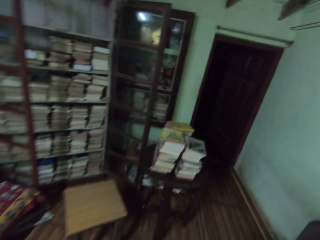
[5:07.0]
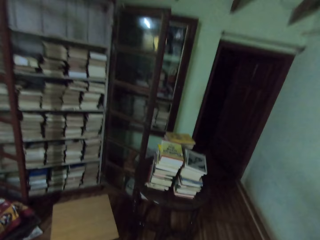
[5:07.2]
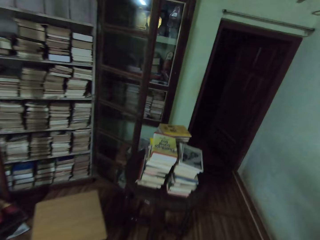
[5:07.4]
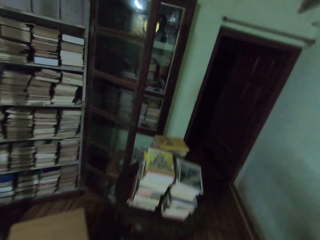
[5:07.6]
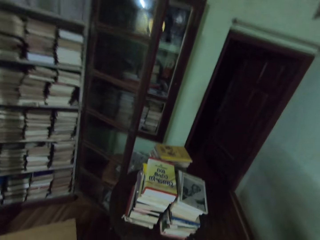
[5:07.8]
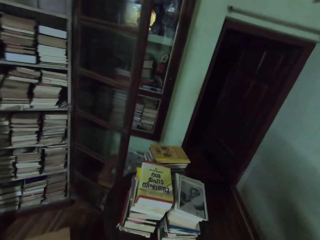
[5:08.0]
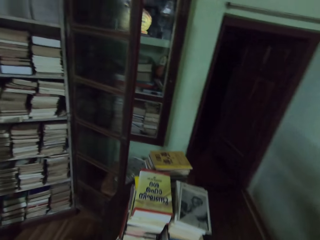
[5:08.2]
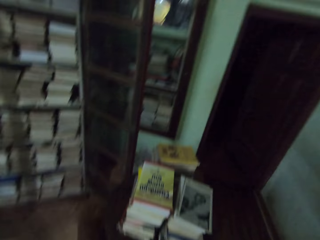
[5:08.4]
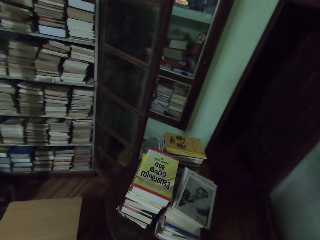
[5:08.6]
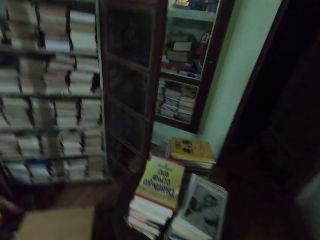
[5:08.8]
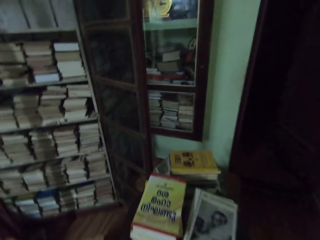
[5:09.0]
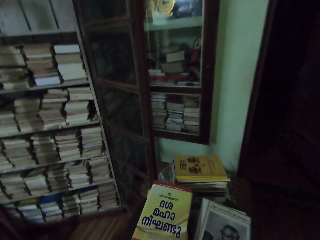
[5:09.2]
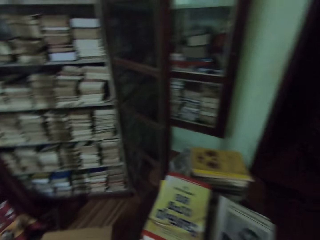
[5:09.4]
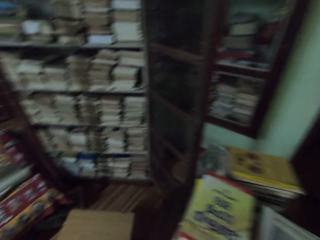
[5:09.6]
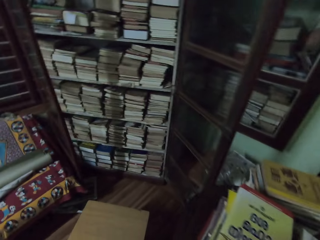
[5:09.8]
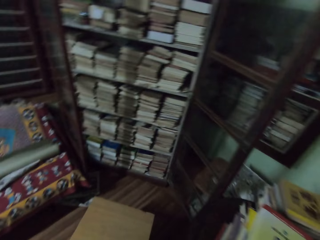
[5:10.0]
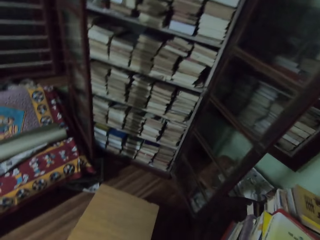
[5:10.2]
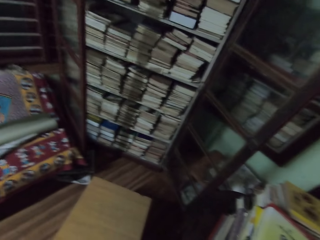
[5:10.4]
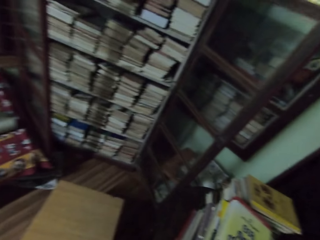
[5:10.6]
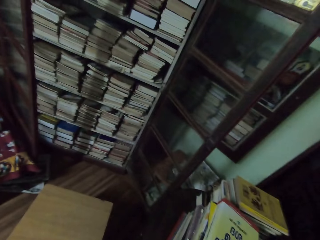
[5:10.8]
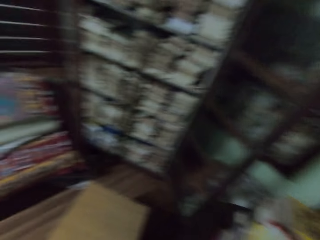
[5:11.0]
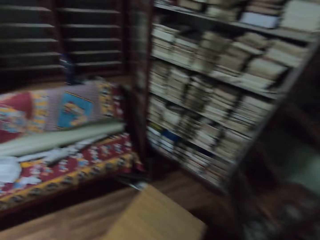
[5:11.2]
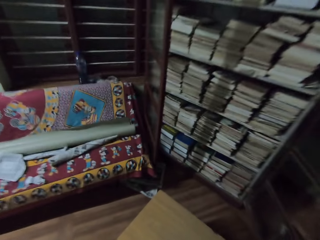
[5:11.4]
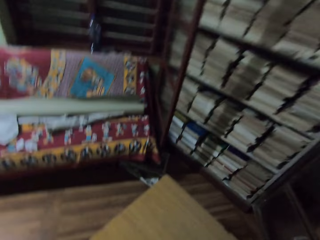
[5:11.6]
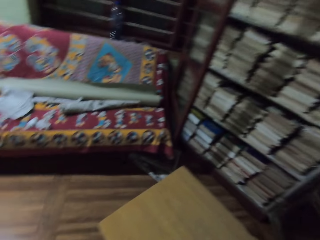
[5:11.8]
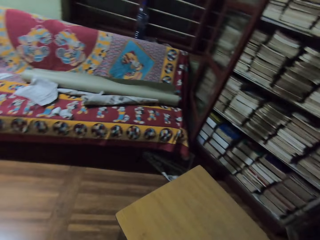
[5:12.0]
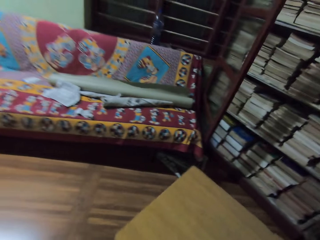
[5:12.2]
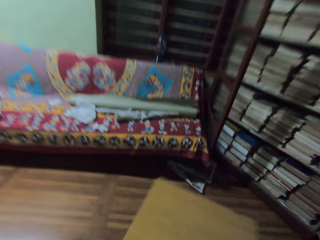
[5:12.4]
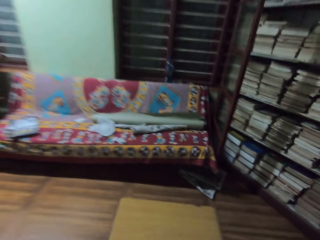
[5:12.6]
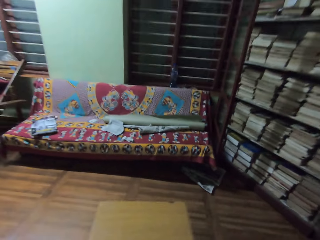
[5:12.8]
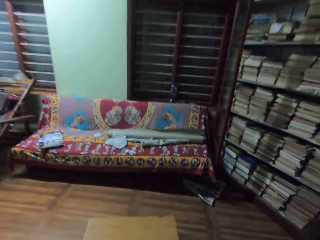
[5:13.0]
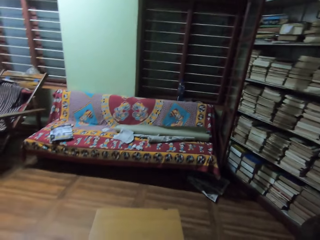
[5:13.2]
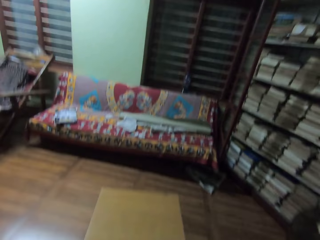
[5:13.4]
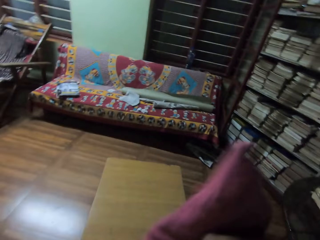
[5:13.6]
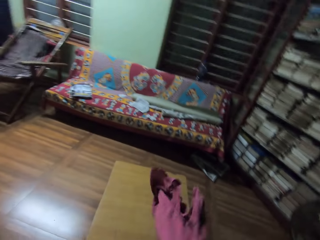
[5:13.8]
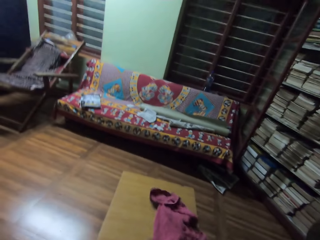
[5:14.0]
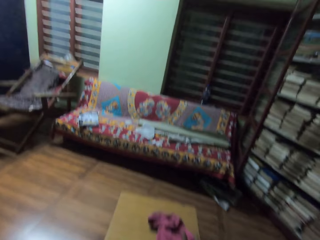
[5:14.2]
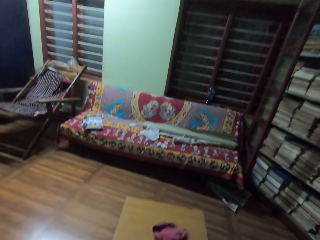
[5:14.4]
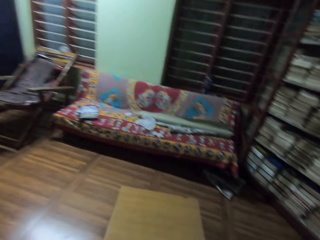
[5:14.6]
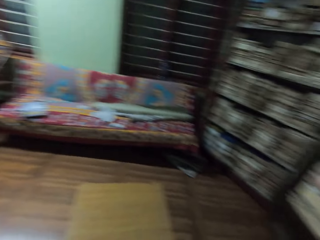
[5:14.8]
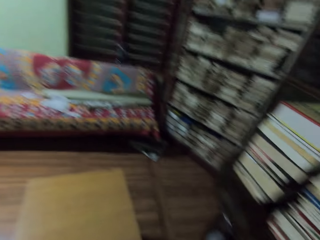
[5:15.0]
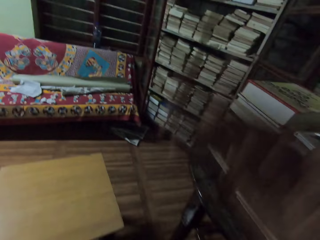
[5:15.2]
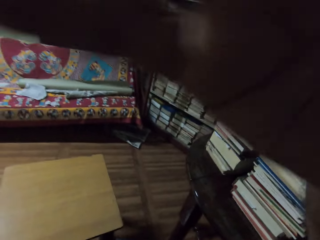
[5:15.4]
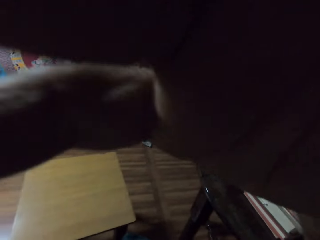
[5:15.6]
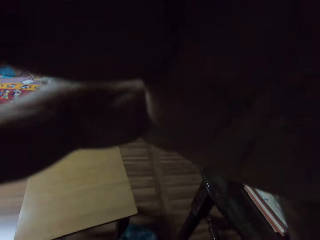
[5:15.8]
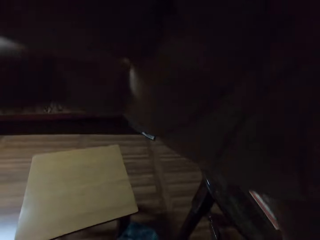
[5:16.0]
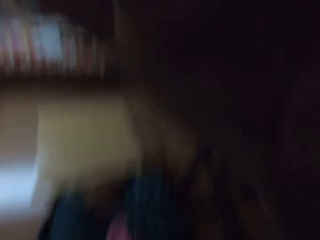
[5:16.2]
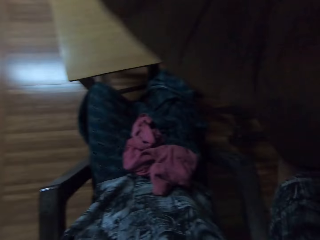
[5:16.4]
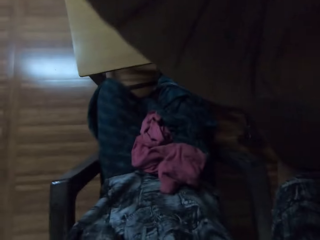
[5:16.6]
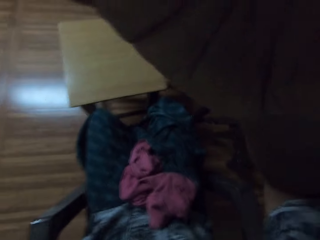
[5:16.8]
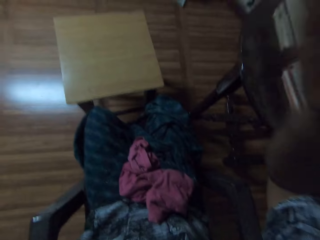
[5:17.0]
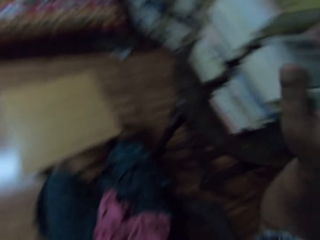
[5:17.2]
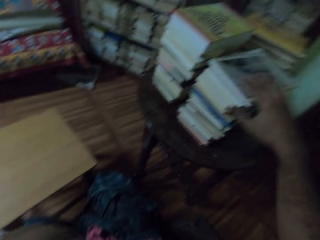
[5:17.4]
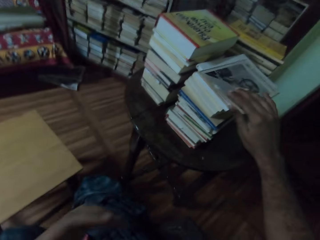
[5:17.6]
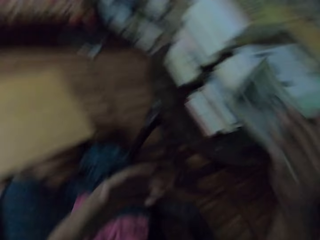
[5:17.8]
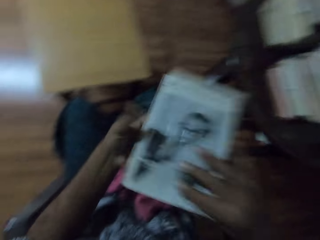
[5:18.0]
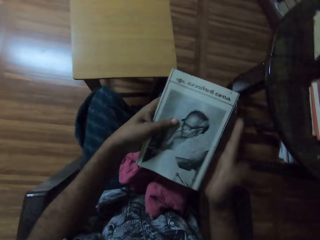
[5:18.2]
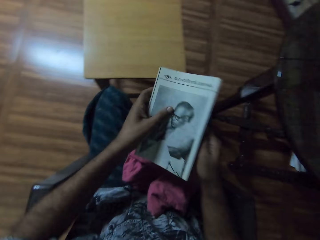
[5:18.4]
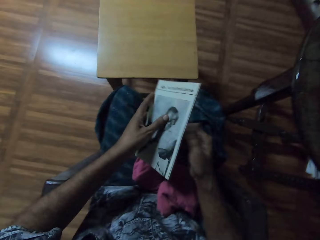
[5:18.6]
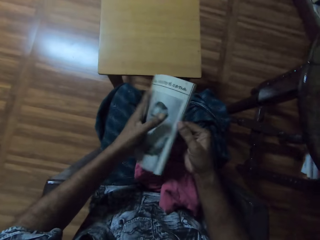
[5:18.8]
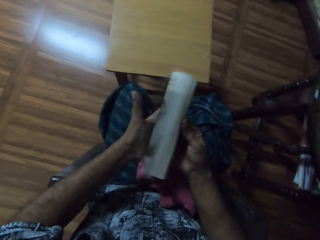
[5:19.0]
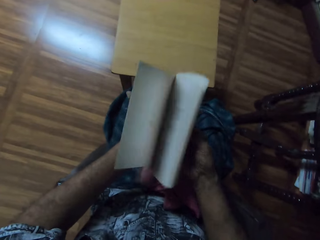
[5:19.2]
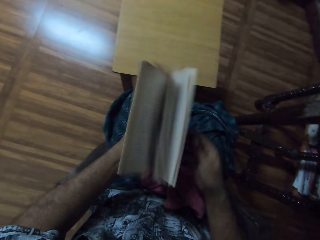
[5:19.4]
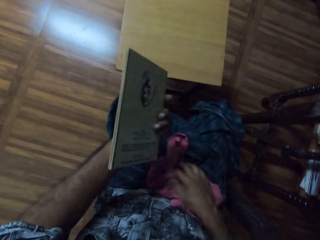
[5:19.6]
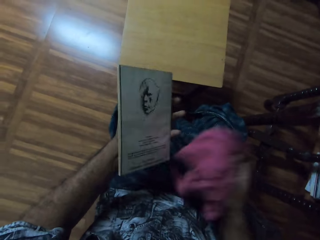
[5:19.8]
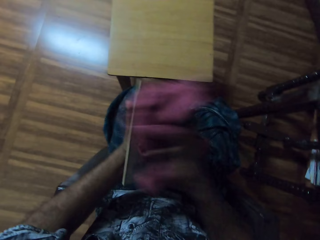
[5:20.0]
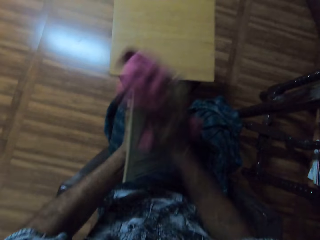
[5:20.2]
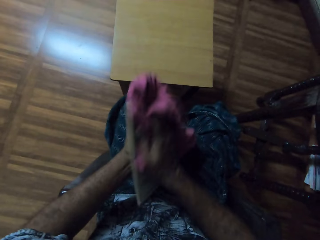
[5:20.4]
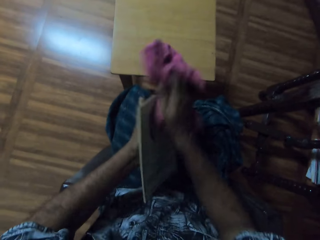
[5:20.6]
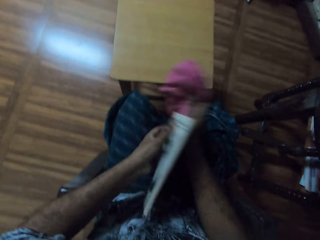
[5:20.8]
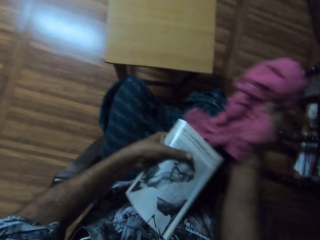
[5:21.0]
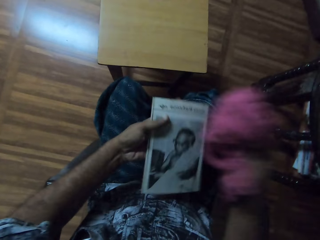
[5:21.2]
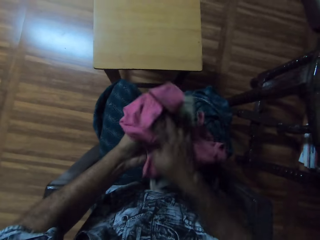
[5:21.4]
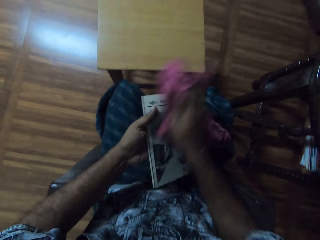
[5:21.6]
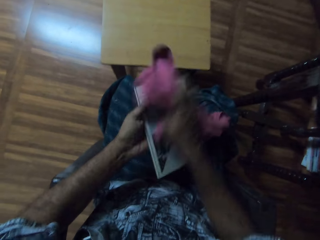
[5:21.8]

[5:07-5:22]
The camera wearer moves a stool with his left hand. He drops a cloth on the stool with his right hand. He picks the cloth from the stool with his right hand. He touches a camera on his face with his right hand. He adjusts the camera. He picks a book from a pile of books on the stool with his right hand. He passes the book in his right hand to his left hand. He flips the pages of the book with his right hand. He picks the cloth from his wrapper with his right hand. He cleans the book in his left hand with the cloth in his right hand.

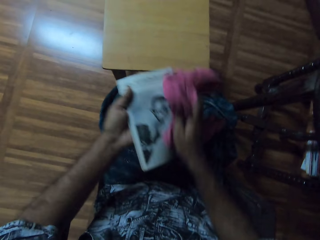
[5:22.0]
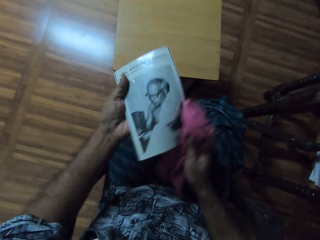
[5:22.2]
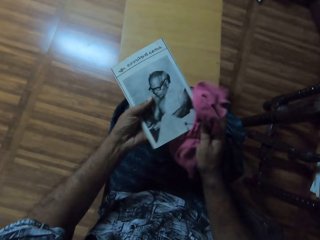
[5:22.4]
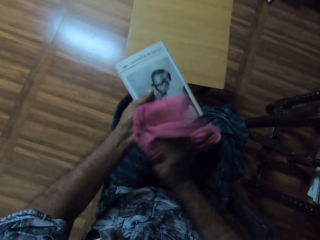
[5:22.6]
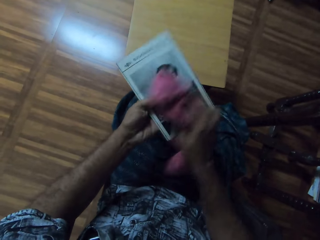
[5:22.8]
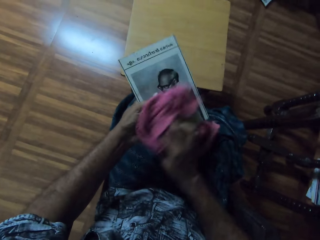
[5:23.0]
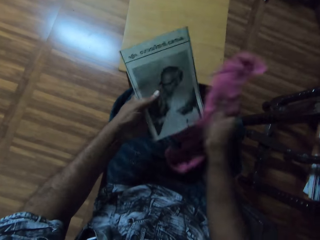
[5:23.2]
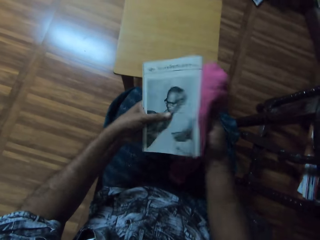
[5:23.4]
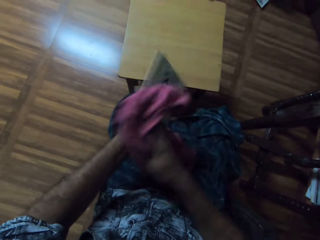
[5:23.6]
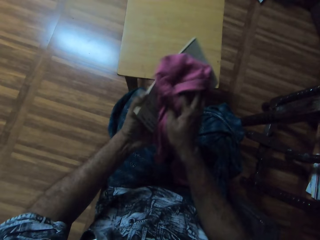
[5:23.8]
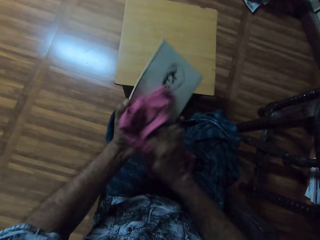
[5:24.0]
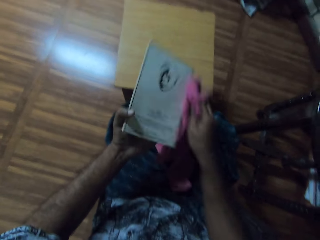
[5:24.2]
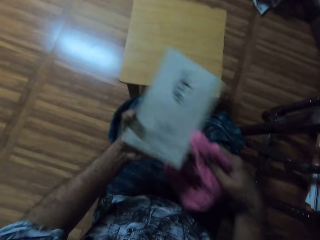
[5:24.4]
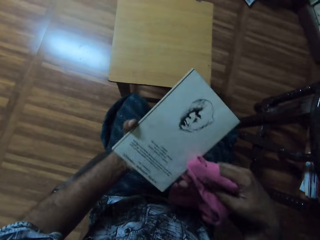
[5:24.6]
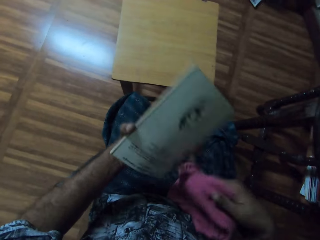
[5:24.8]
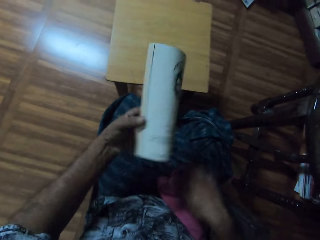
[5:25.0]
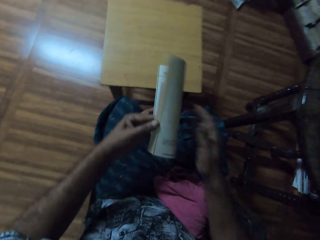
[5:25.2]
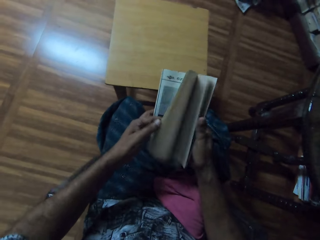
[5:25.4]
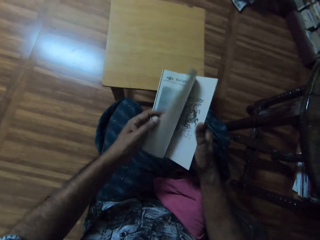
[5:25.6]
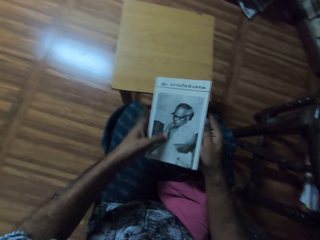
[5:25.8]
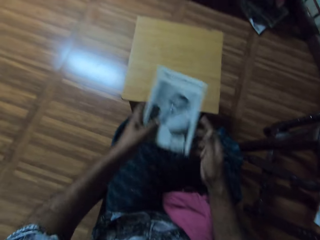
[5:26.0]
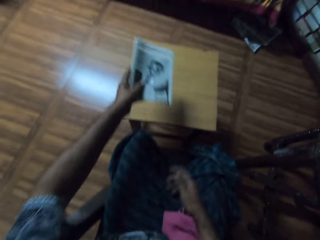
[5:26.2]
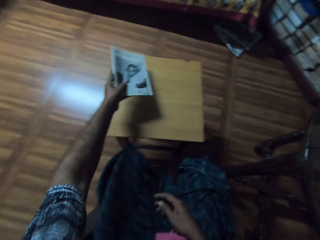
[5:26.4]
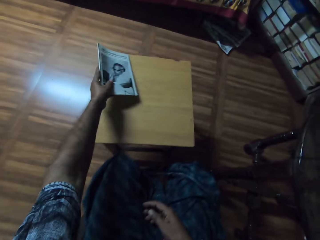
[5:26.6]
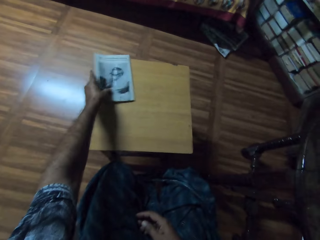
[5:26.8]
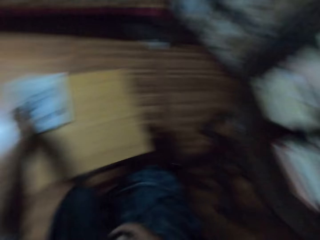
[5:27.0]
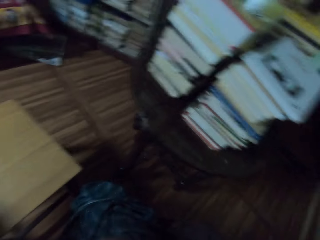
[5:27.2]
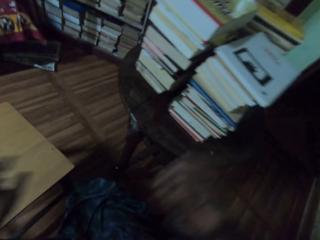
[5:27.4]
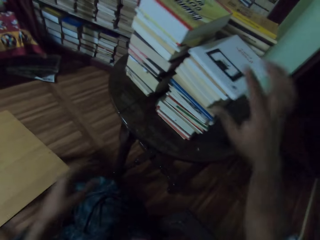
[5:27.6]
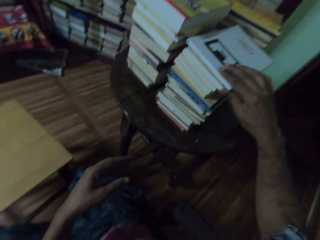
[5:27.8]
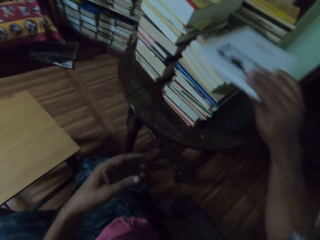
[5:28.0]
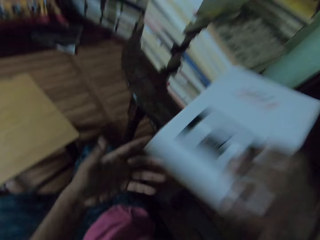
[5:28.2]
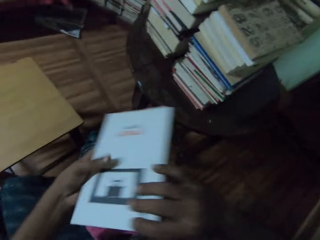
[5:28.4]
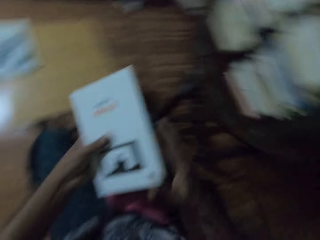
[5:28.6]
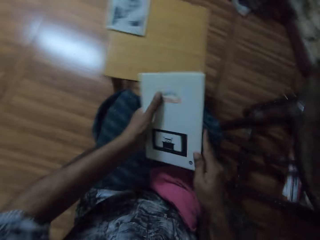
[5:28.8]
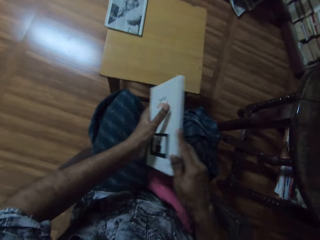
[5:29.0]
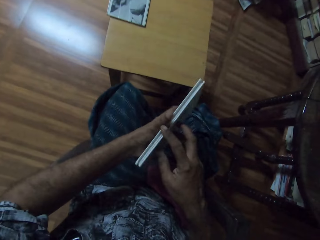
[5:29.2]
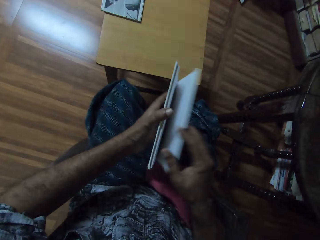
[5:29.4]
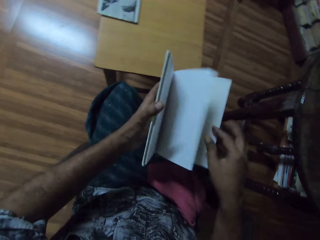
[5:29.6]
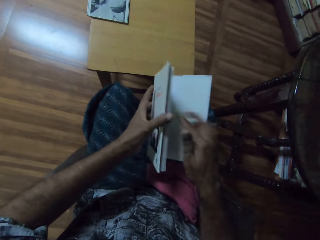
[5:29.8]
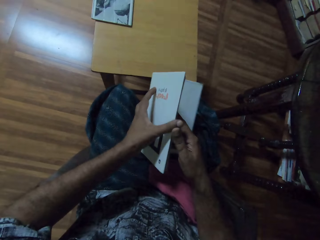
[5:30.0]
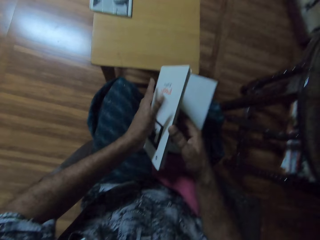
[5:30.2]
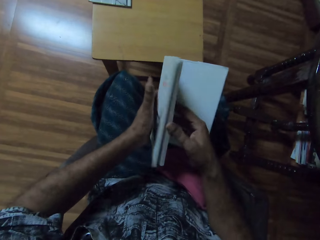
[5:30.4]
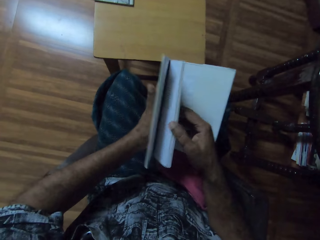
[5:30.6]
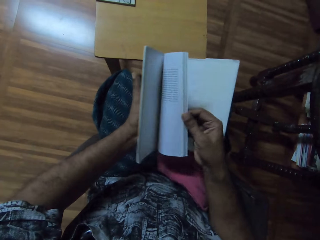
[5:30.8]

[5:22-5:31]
The camera wearer drops the cloth on his wrapper with his right hand. He flips the pages of the book with his left hand. He drops the book on the stool with his left hand. He picks a book from the pile of books on the stool with his right hand. He passes the book in his right hand to his left hand. He opens the book with his hands.
